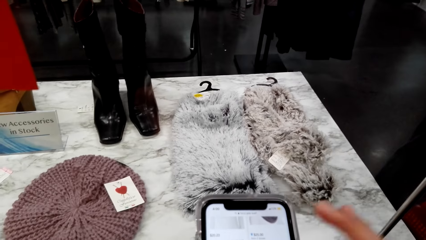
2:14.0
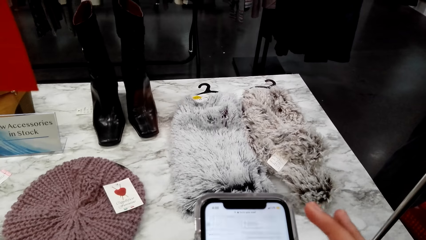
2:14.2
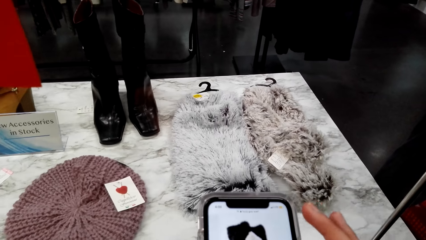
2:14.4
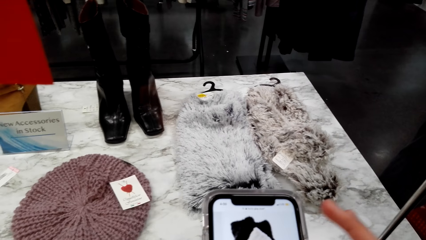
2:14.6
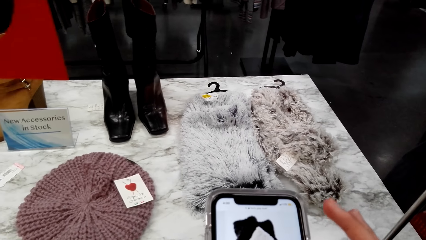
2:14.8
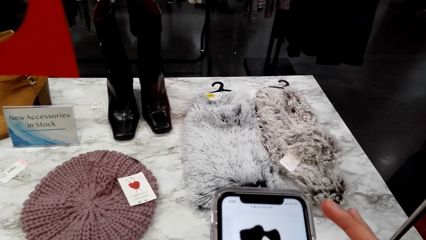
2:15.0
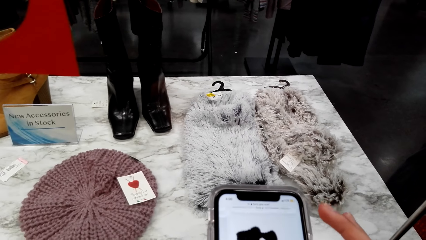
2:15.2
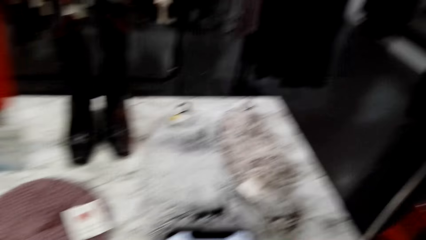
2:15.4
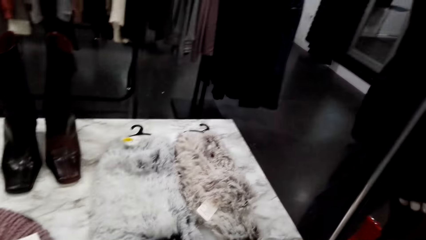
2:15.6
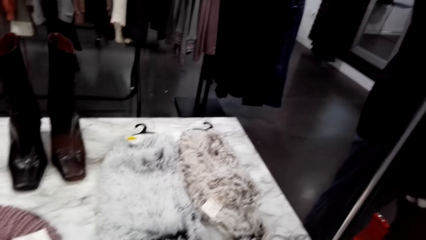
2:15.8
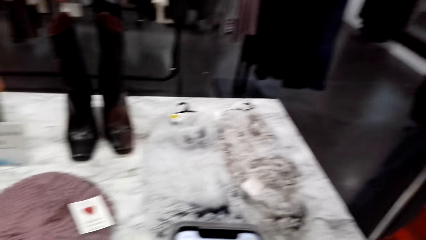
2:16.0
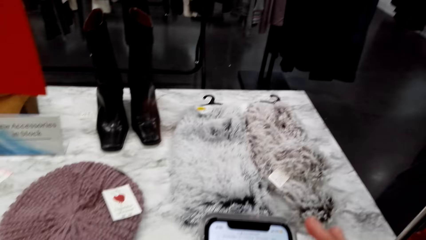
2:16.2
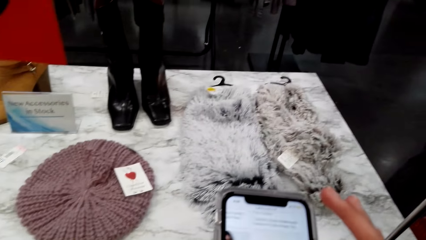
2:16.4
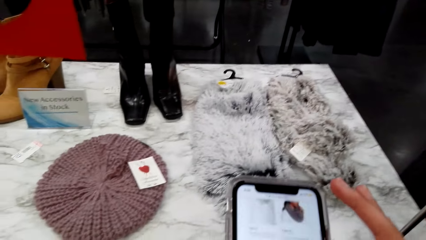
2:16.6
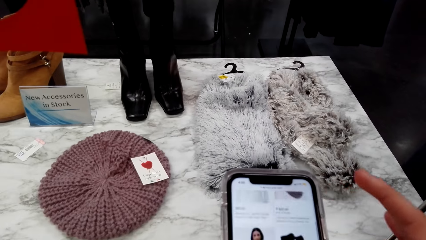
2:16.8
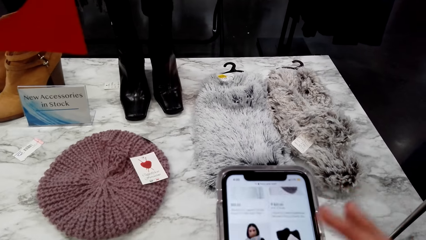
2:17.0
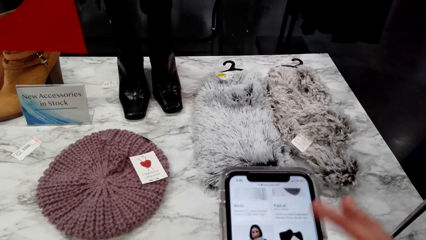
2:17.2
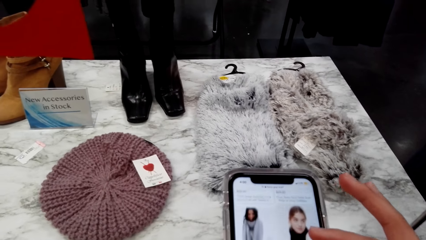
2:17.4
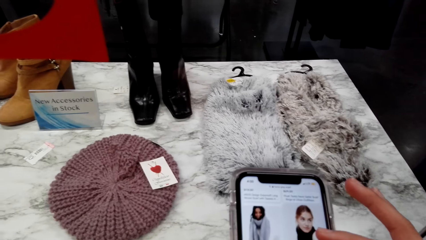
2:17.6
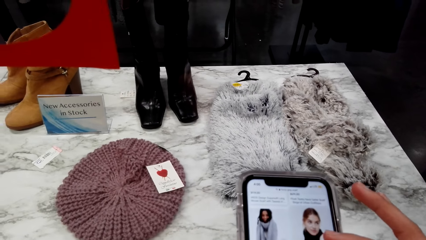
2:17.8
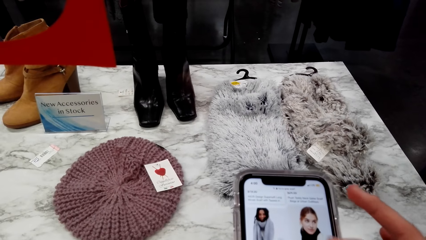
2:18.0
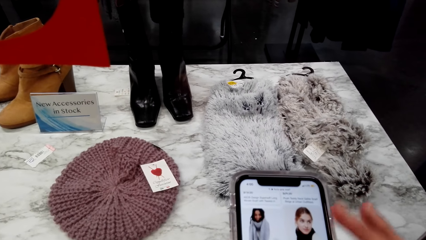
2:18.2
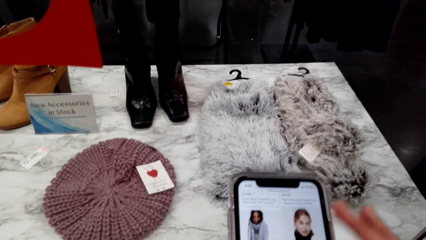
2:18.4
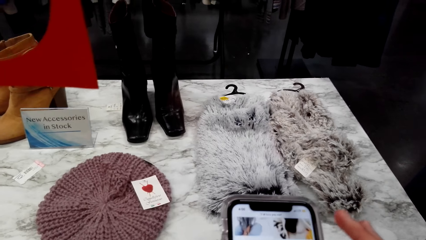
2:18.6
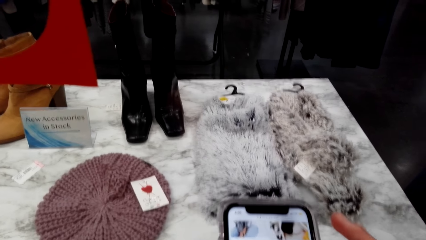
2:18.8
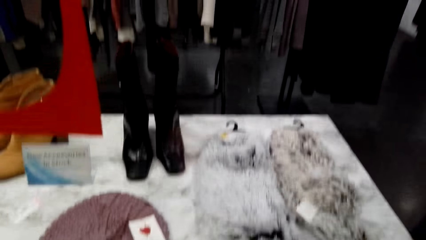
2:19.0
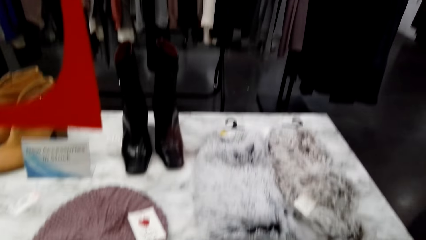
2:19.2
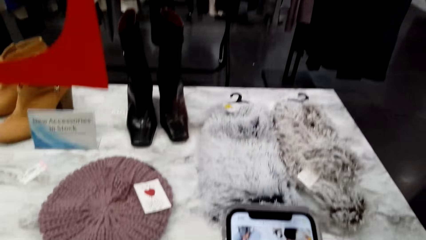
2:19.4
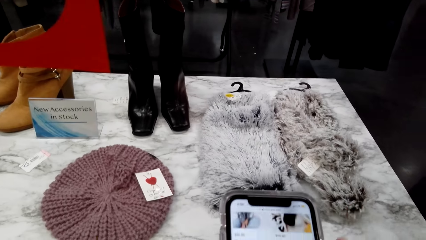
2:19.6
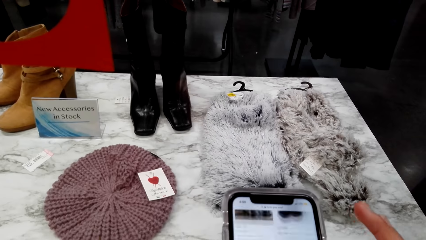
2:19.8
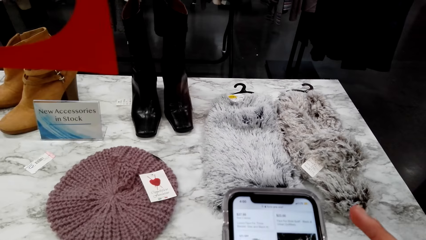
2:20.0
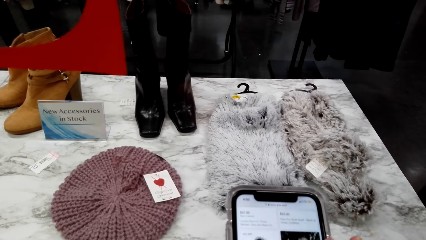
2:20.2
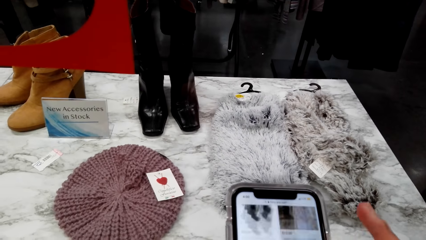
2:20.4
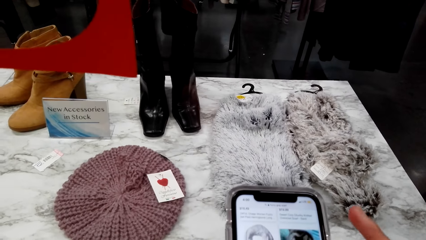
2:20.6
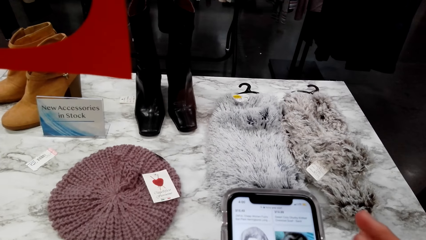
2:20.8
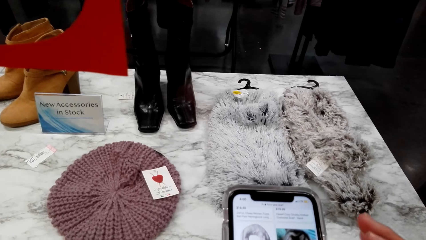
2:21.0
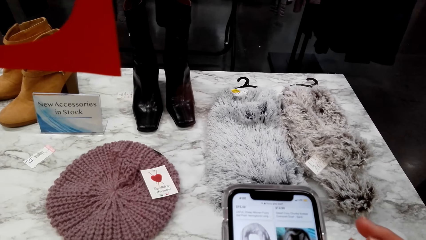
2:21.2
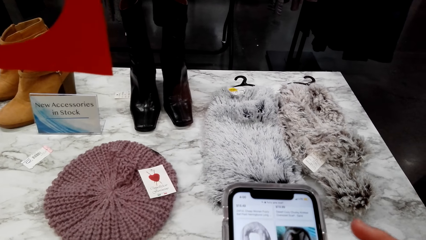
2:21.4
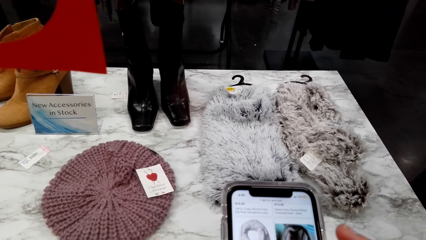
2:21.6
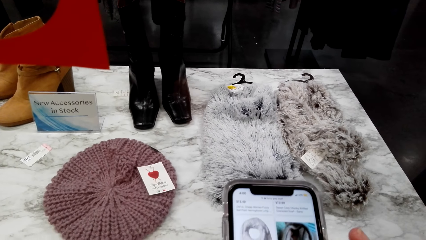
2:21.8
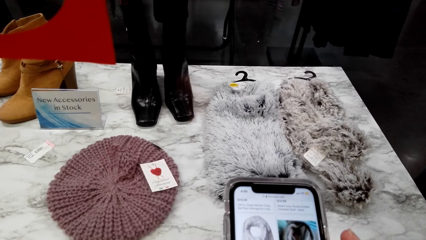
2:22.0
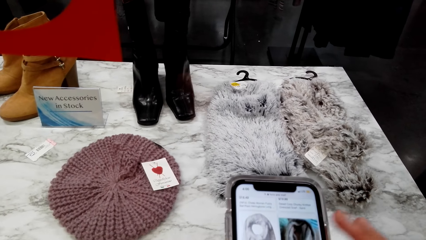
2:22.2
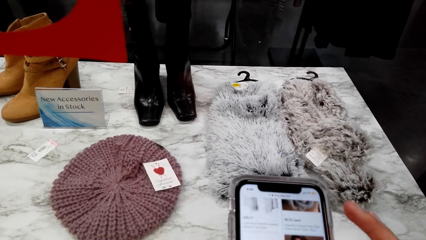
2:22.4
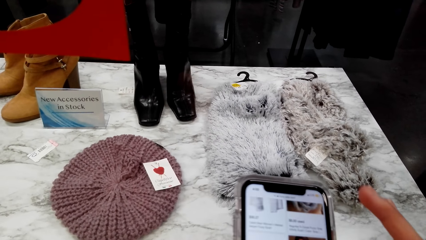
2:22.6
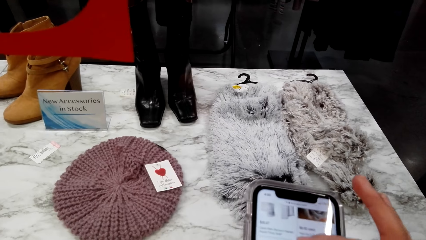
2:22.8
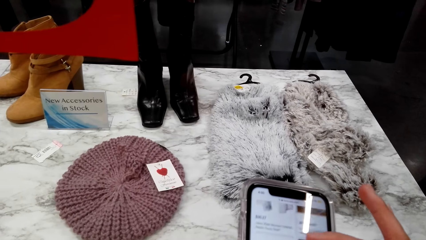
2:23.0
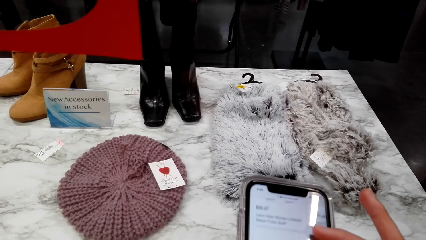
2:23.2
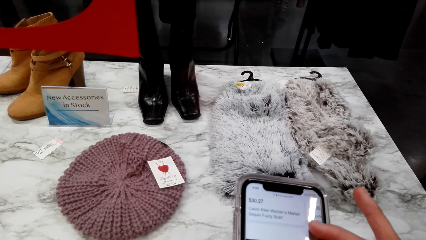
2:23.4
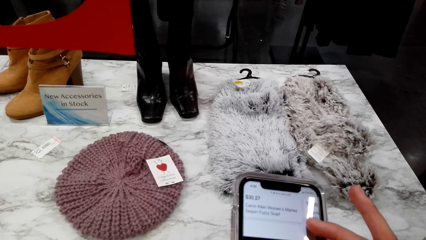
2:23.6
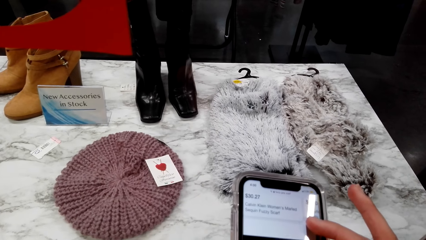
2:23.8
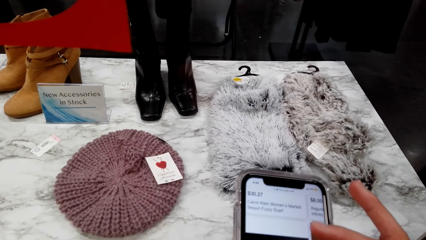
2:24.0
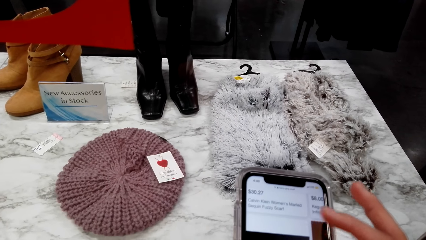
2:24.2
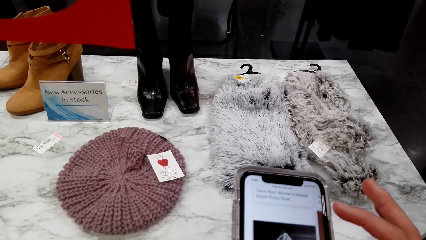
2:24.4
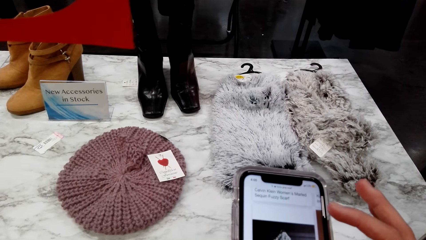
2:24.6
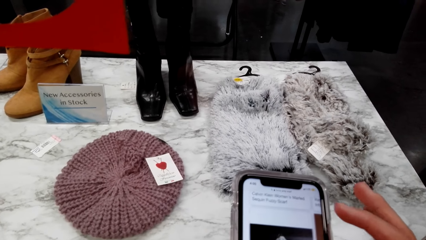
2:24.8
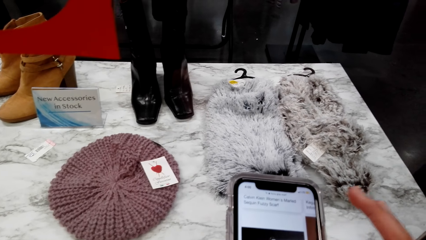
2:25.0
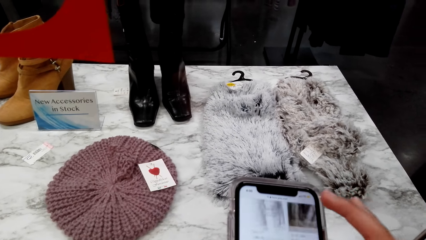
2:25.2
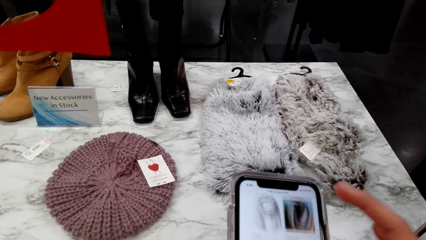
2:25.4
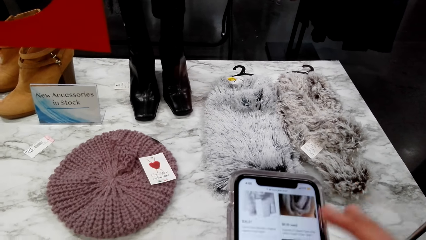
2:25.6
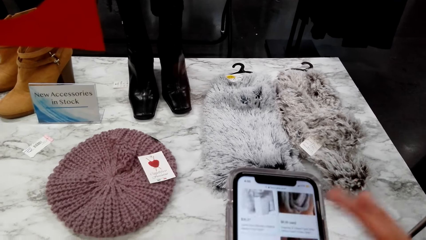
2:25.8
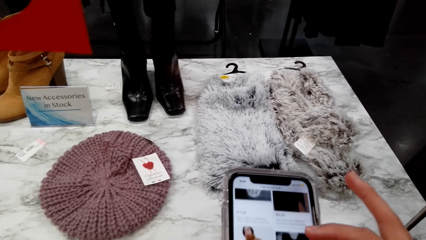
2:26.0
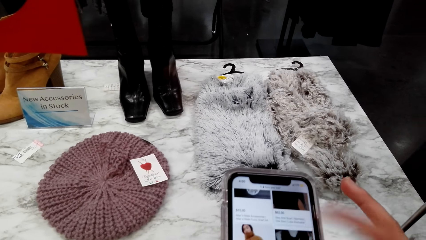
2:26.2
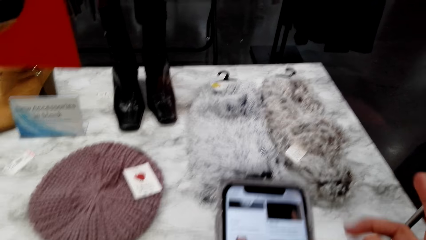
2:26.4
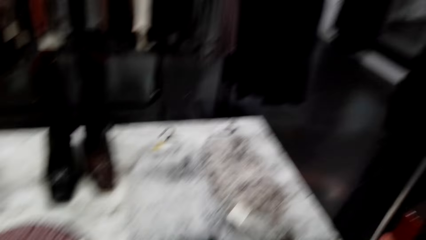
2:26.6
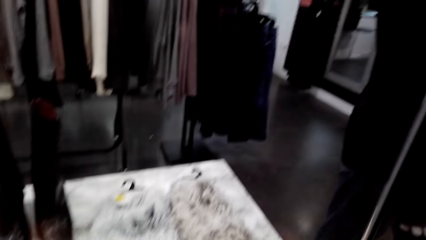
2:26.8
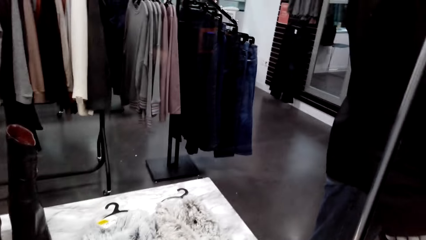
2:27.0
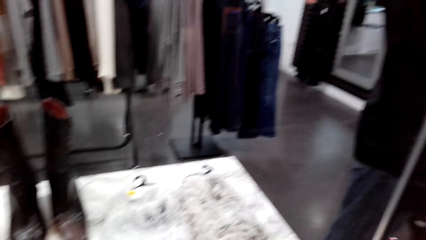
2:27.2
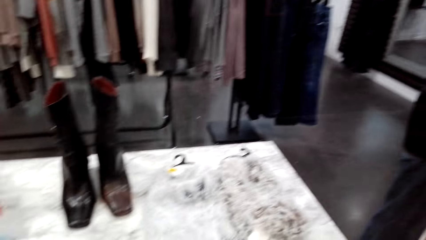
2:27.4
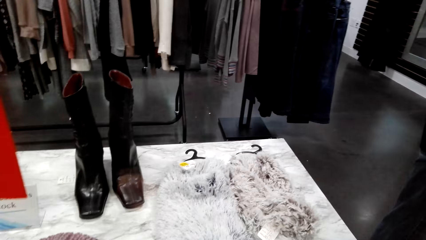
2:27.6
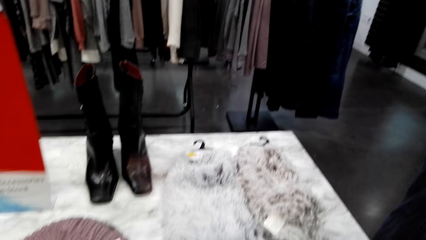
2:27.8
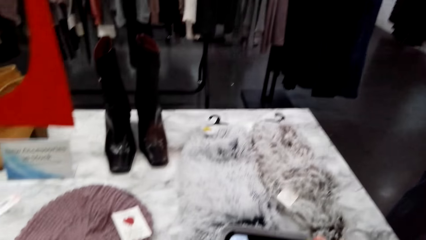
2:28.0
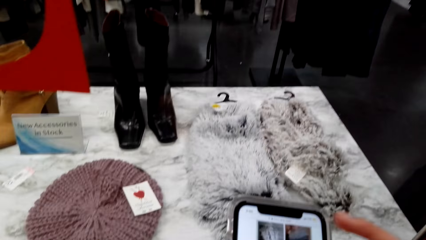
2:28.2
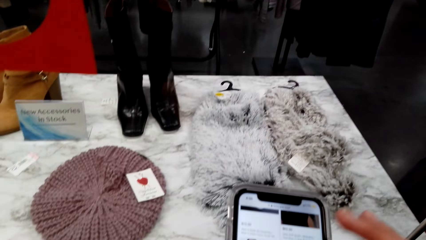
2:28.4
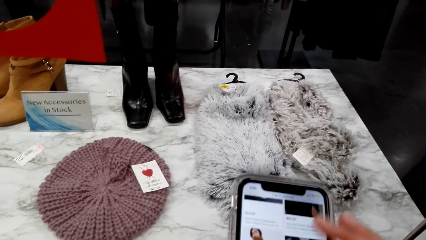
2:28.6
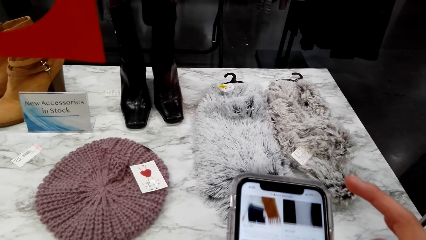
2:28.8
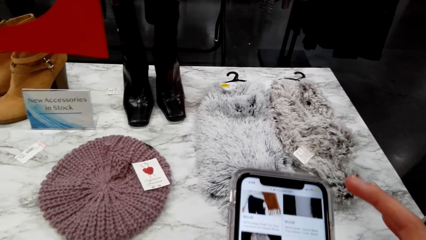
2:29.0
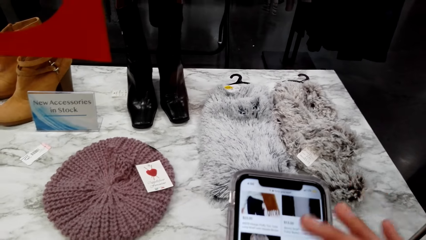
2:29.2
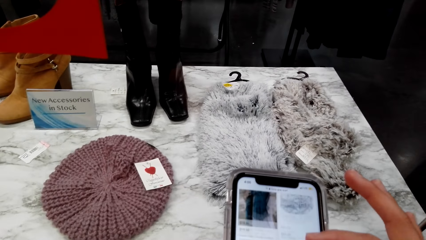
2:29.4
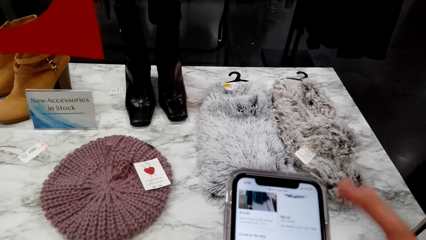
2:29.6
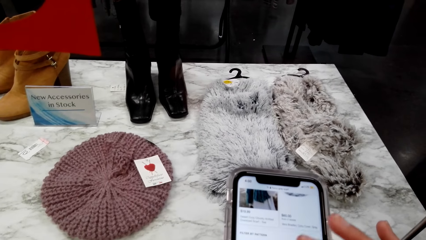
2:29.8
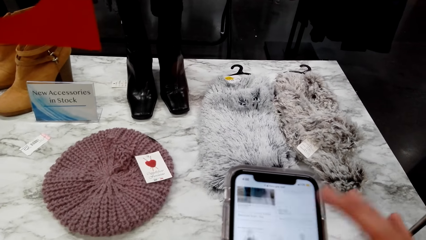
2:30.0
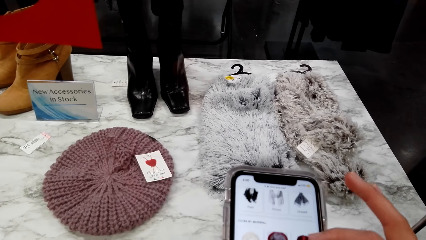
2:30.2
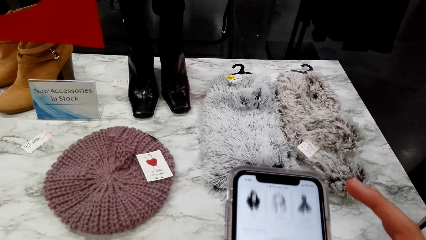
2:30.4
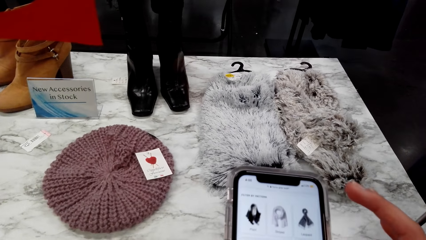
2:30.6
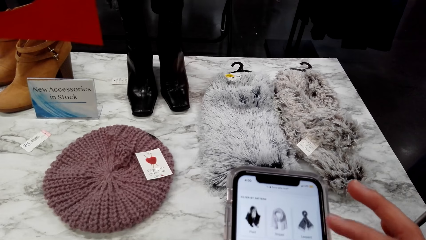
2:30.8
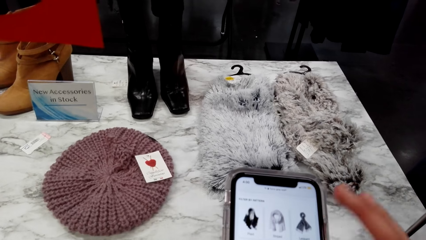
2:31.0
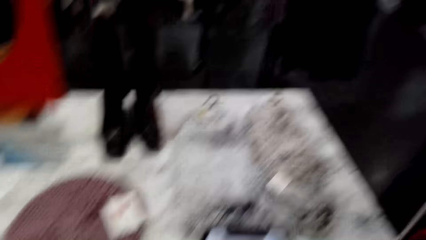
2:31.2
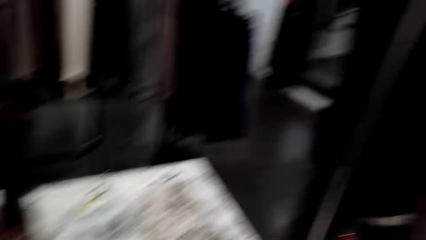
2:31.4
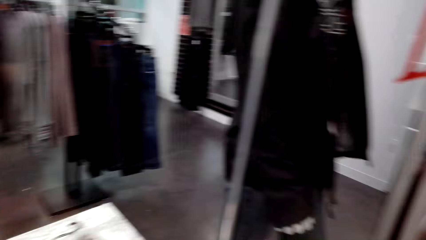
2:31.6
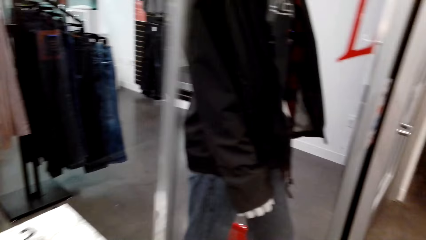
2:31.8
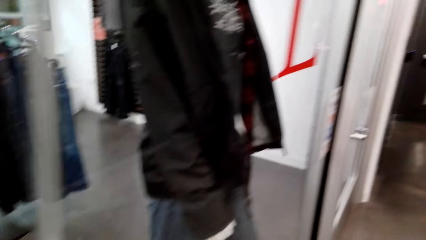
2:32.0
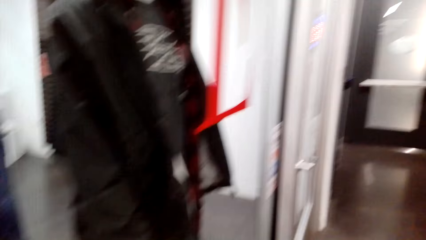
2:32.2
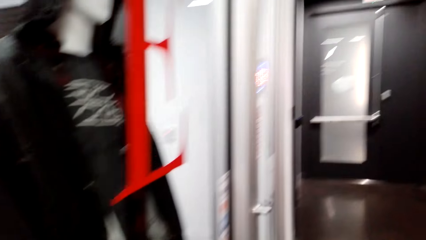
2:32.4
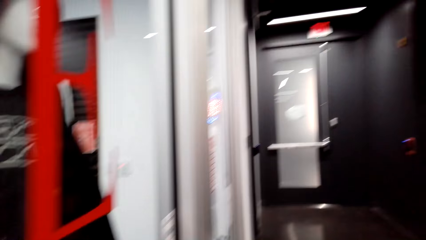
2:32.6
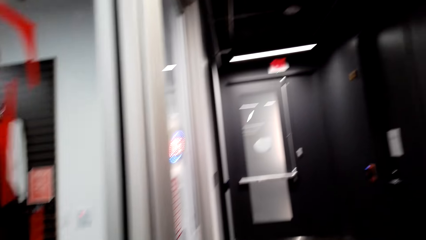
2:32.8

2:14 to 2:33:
The camera wearer looks around a room. She operates a phone with her hands. She looks around the room. She operates the phone with her hands. She looks around the store. She walks around the room.
